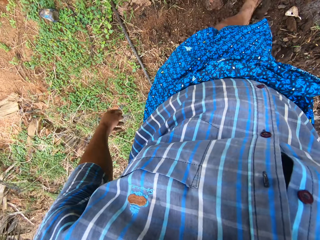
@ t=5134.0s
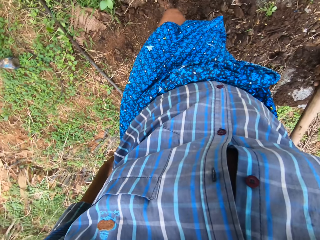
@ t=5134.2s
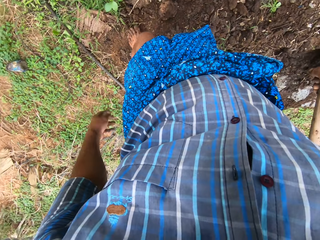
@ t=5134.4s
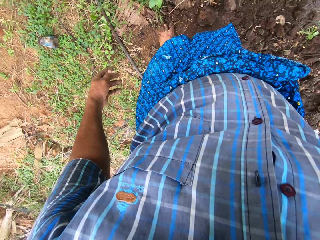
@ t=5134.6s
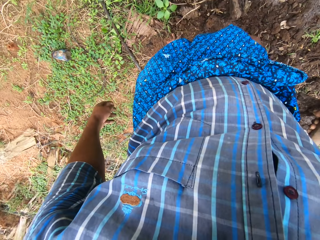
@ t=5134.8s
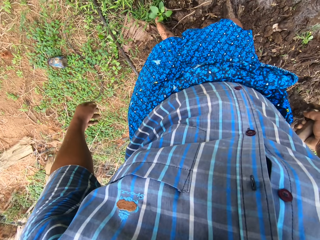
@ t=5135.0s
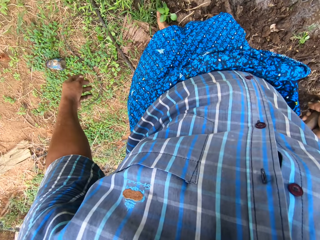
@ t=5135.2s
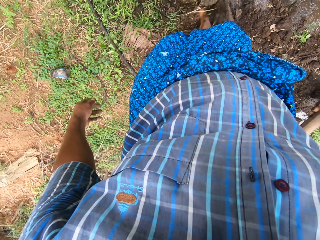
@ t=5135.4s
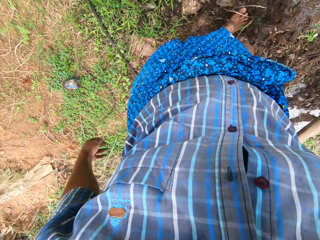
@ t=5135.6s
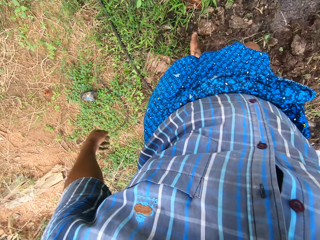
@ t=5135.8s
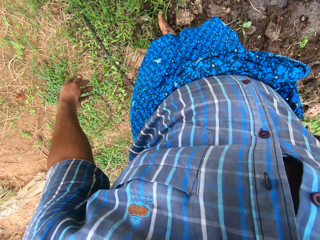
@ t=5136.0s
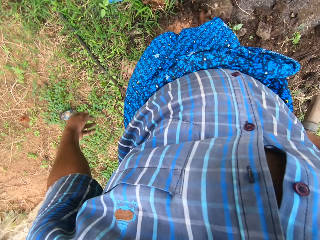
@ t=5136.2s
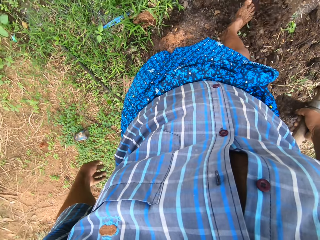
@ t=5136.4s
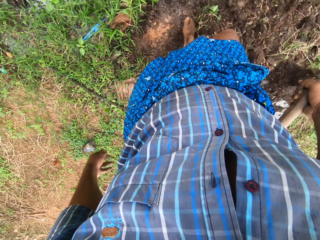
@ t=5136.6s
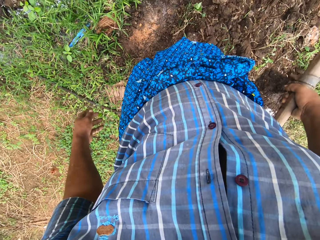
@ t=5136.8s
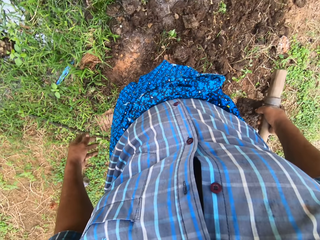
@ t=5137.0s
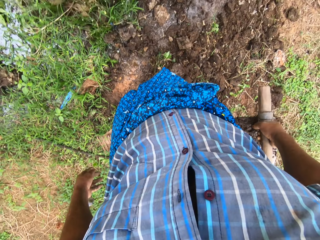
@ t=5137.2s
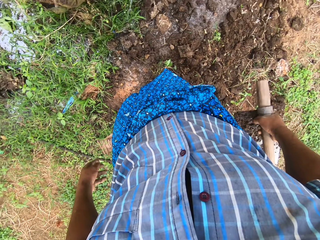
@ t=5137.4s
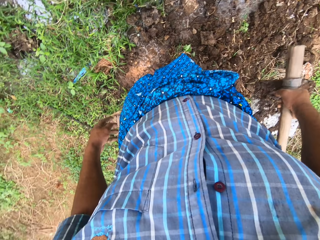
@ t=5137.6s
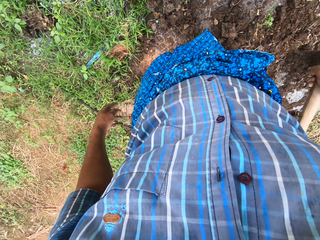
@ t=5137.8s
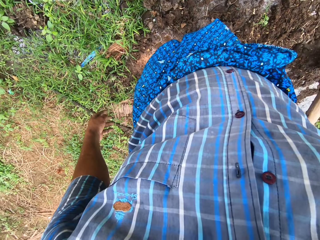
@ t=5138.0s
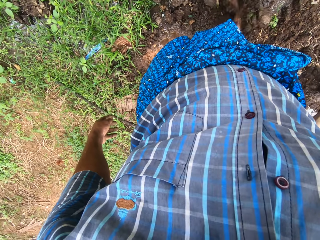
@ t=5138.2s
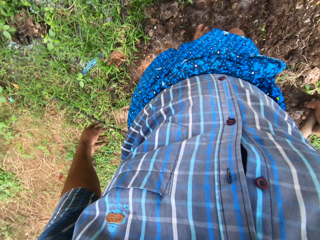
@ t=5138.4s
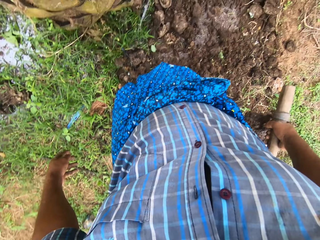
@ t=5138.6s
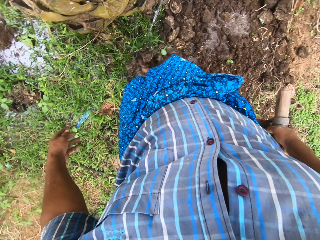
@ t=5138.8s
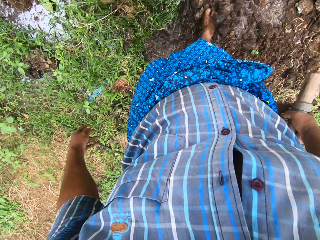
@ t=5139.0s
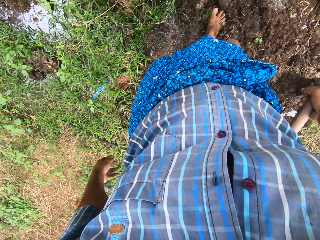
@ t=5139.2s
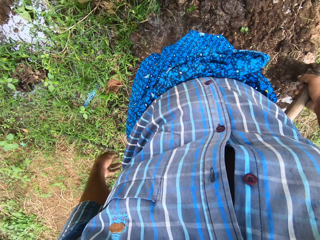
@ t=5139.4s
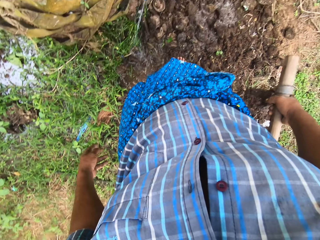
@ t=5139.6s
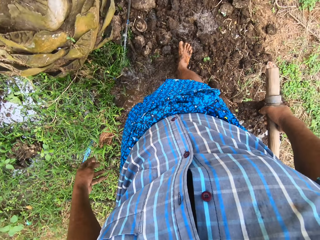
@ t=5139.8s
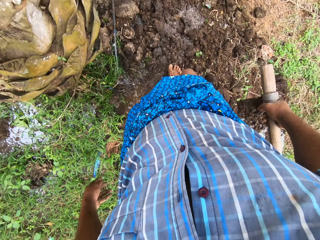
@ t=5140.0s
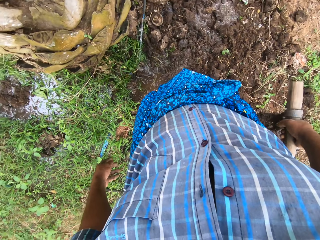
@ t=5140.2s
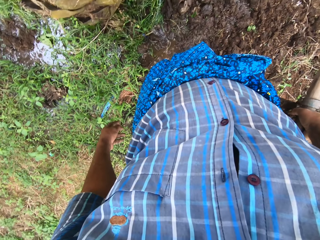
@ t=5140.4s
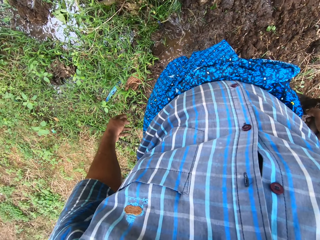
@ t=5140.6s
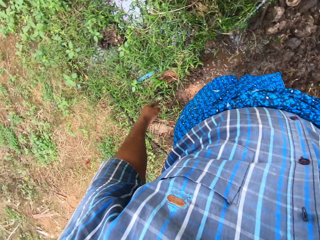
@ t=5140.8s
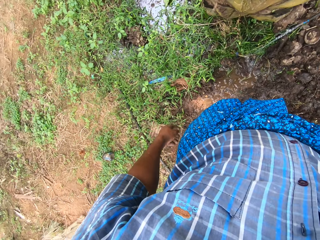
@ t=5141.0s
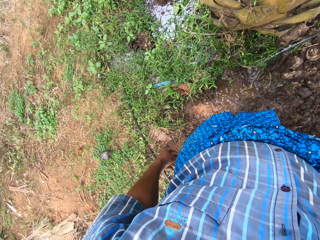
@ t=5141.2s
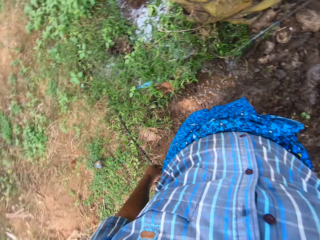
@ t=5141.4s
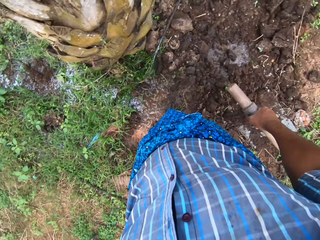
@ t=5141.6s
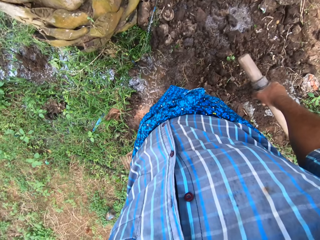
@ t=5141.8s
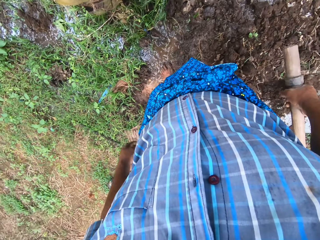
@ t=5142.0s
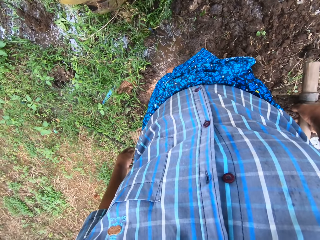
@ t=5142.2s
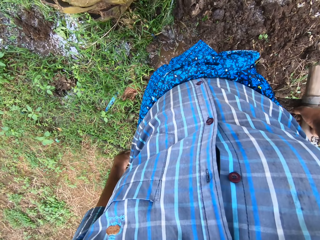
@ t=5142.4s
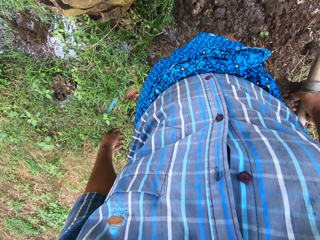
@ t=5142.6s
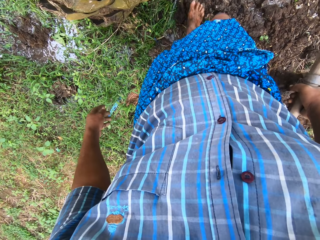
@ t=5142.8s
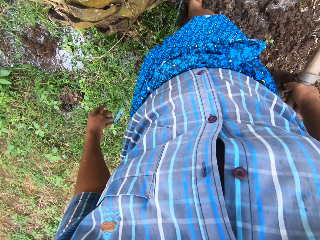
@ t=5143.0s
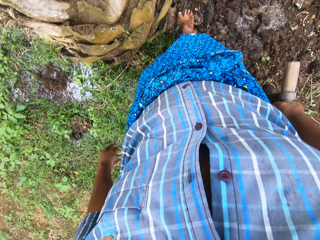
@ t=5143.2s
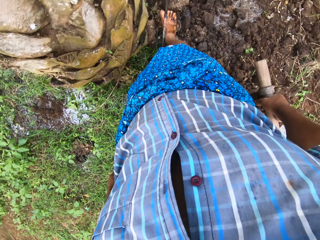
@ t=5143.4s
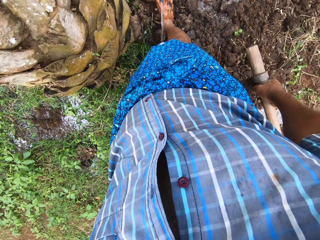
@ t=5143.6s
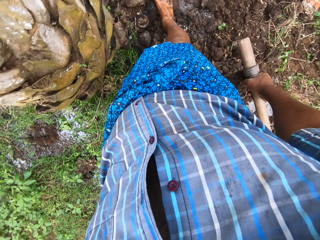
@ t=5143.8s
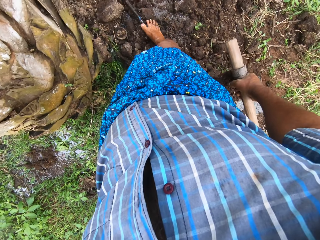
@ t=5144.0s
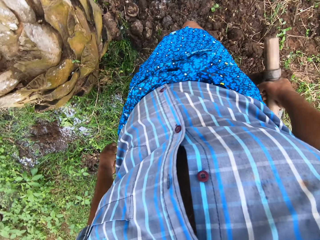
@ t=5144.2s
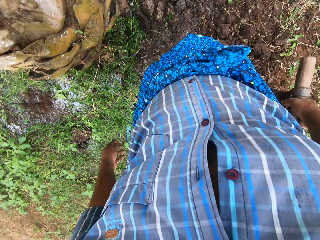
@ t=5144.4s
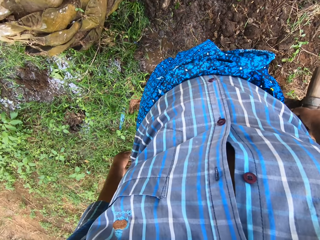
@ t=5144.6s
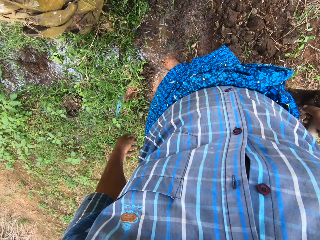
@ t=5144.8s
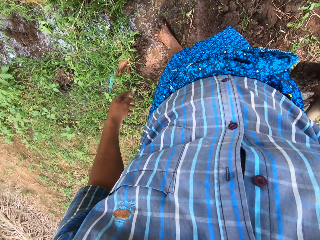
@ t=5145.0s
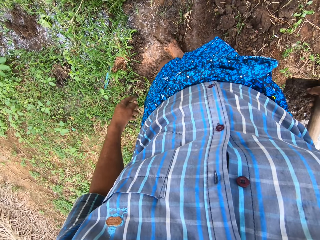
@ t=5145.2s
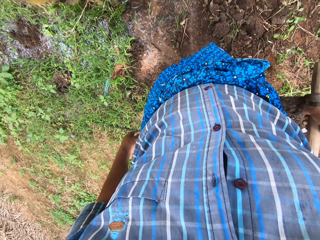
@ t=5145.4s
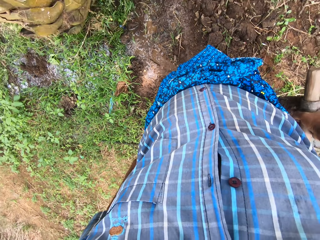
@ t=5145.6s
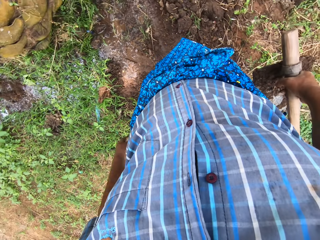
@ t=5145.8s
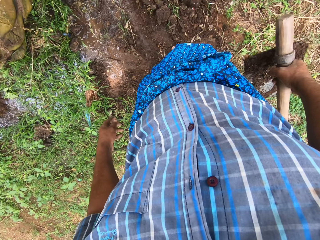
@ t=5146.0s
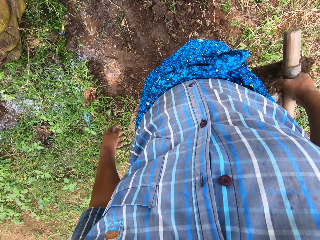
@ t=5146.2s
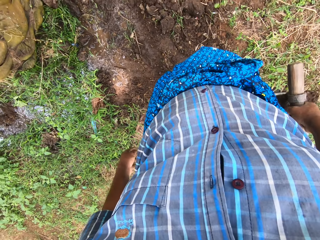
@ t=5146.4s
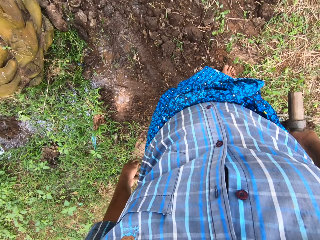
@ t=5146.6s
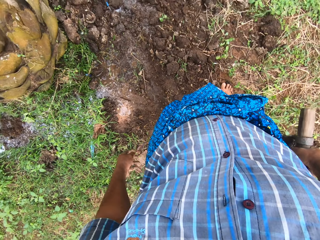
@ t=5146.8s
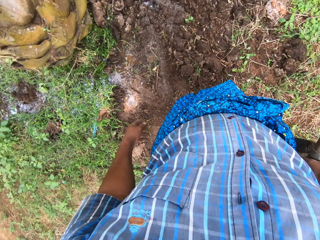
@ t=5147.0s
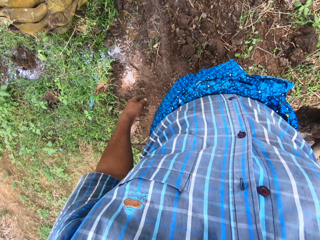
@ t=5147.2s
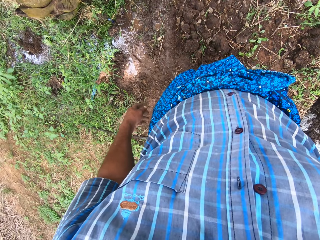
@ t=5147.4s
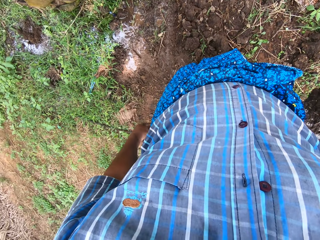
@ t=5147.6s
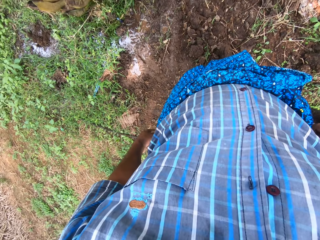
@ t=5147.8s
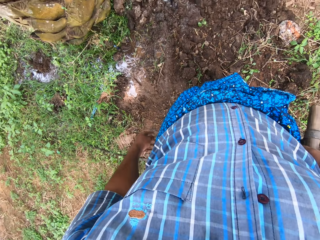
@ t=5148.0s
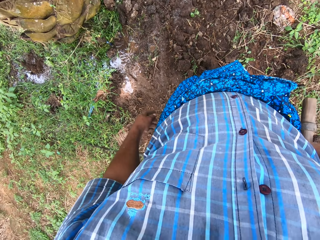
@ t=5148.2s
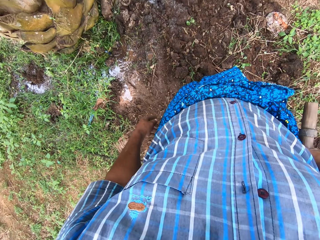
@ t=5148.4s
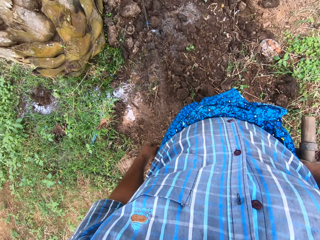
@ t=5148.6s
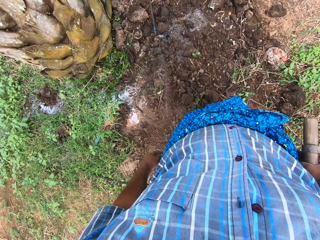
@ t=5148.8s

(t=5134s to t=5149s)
The camera wearer spreads soil with his left leg. He spreads the soil with his right leg. He looks around the area he is working. He moves the soil with his right leg. He looks around the field work area. He adjusts the pipe beside the tree with his right leg. He lifts the pipe with his leg and drops the pipe. He looks around the field work area.

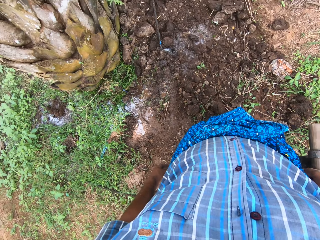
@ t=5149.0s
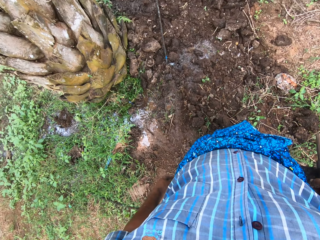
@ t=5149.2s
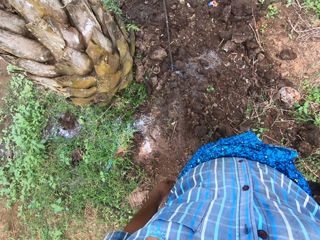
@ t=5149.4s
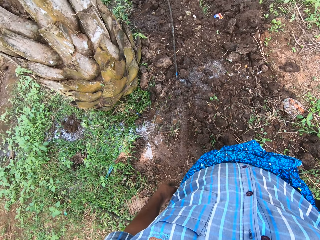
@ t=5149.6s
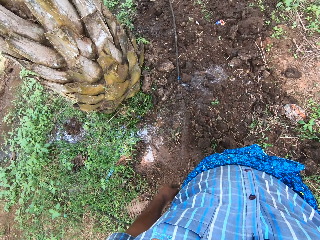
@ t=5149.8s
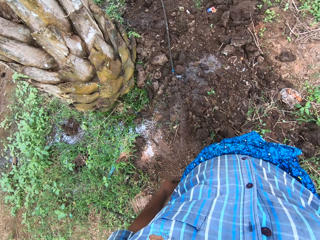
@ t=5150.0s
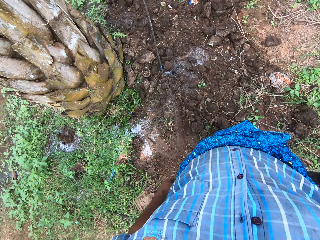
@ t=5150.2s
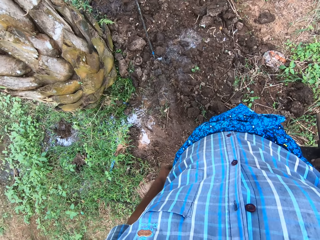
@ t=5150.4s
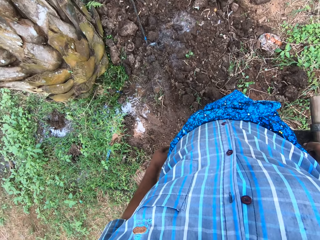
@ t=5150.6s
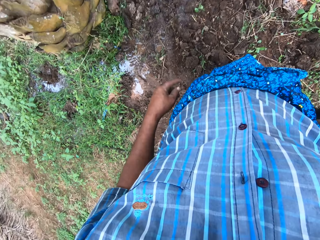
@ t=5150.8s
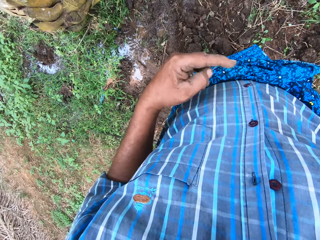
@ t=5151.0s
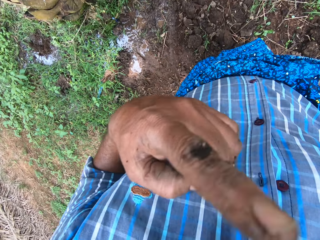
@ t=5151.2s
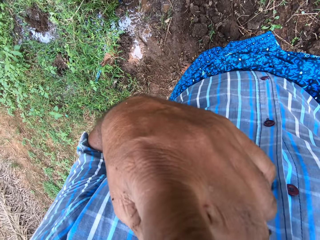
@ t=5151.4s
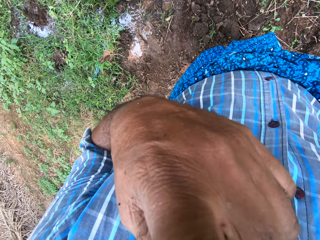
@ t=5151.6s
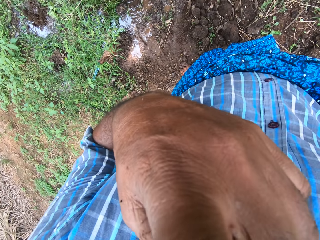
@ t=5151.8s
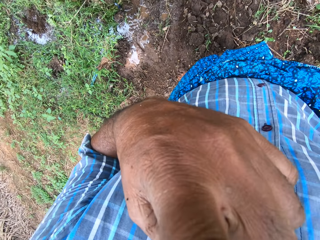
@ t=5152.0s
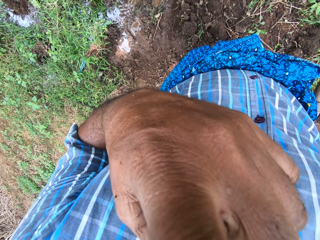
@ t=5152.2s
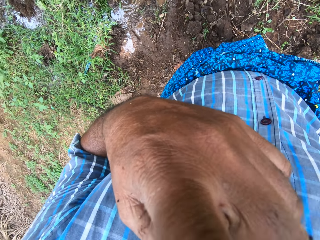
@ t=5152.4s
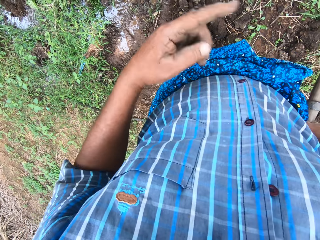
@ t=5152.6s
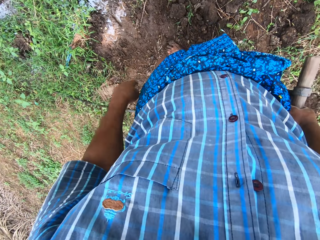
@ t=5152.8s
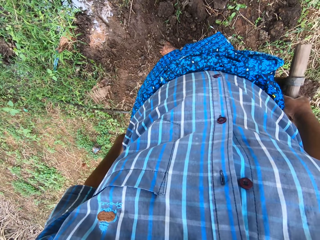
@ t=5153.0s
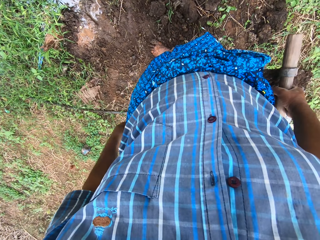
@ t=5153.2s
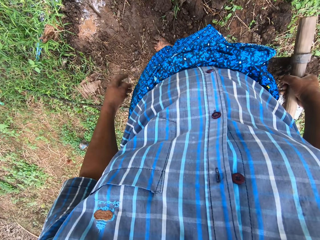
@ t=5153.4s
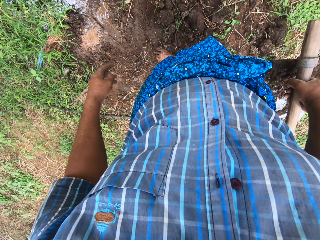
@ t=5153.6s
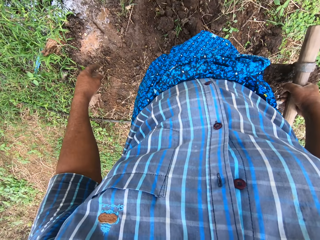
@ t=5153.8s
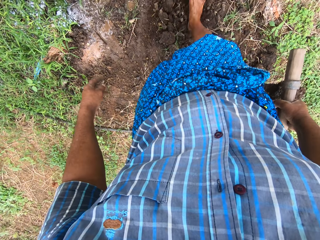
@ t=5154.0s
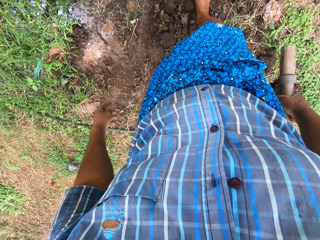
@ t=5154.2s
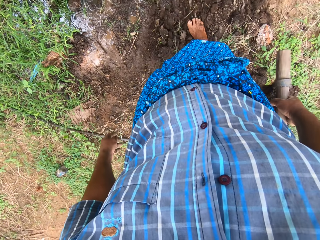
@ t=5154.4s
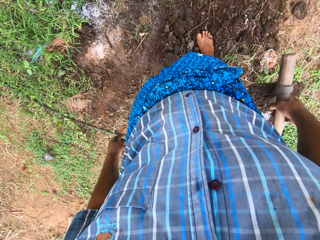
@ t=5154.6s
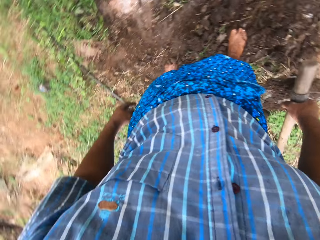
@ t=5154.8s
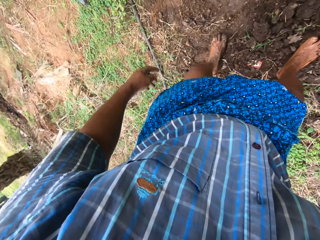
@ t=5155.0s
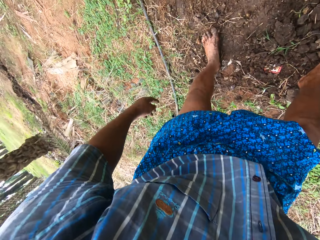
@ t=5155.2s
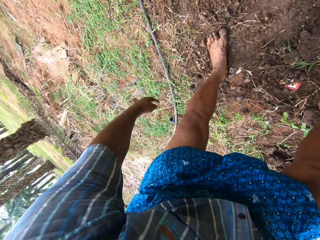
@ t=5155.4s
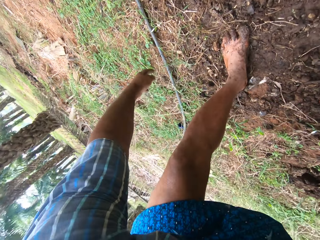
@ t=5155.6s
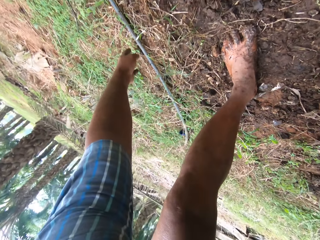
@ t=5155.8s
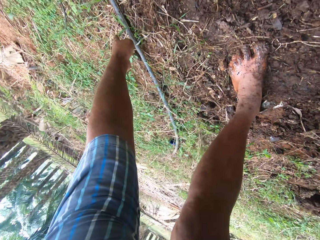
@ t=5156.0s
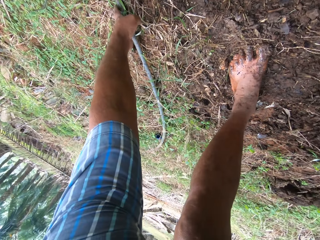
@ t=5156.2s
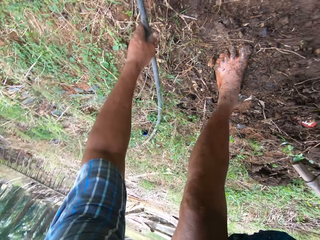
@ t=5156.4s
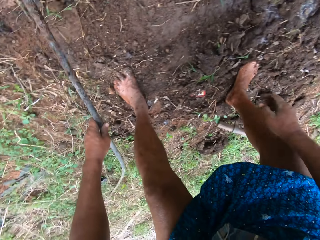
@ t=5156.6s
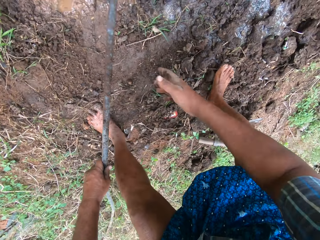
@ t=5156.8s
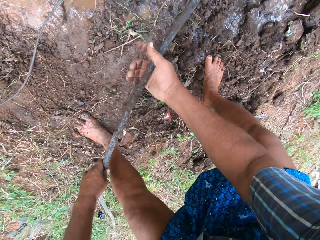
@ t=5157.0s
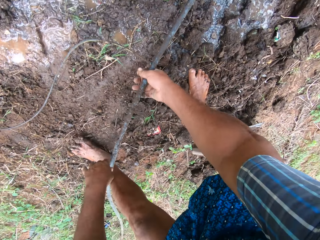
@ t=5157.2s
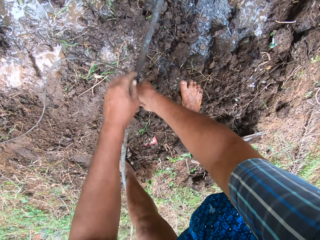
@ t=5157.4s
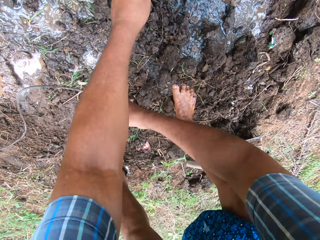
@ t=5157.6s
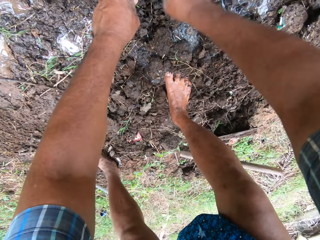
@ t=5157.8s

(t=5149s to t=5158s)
The camera wearer adjusts the camera on his head. He touches his nose. He pushes the sand in front of the tree with his right leg. He drops the digging hoe on the ground. He picks up the hose pipe in front of the tree. He switches the pipe from his left hand to his right hand. He switches the pipe from his right hand to his left hand.
